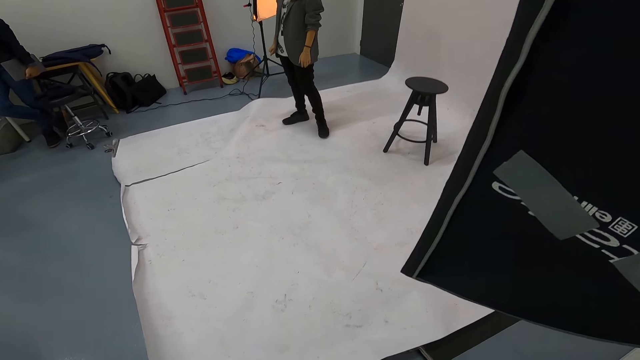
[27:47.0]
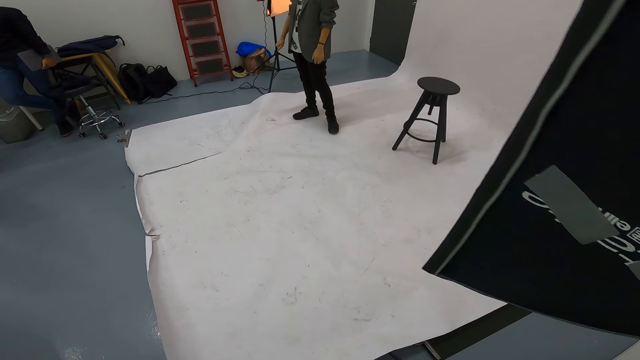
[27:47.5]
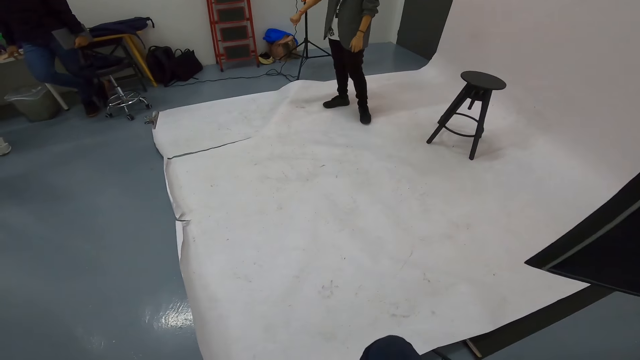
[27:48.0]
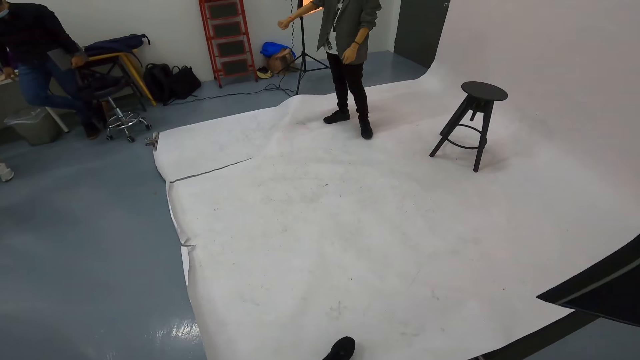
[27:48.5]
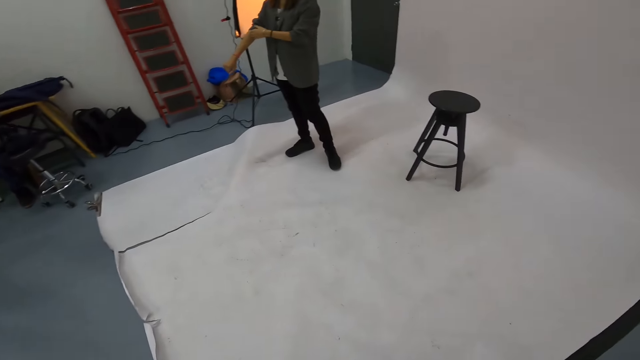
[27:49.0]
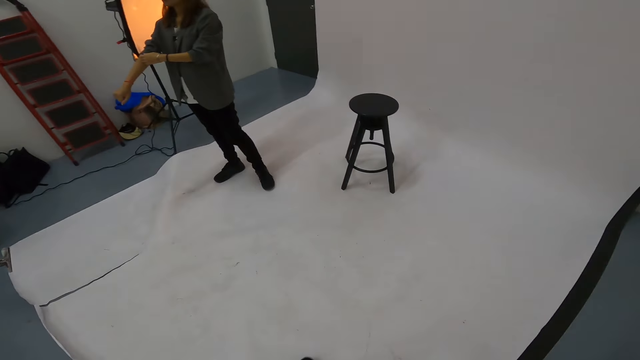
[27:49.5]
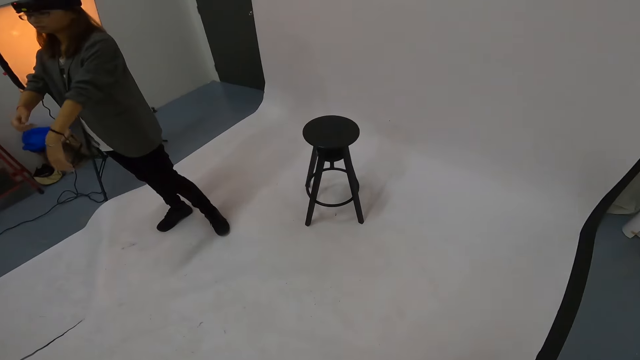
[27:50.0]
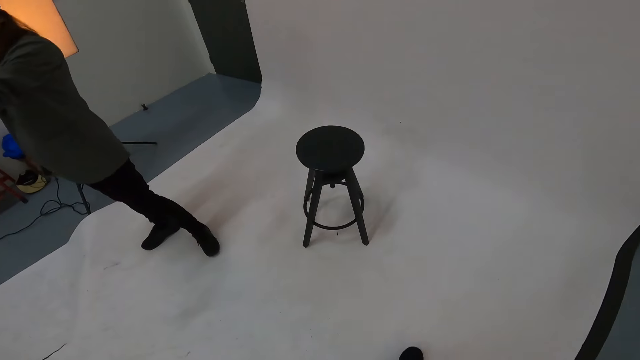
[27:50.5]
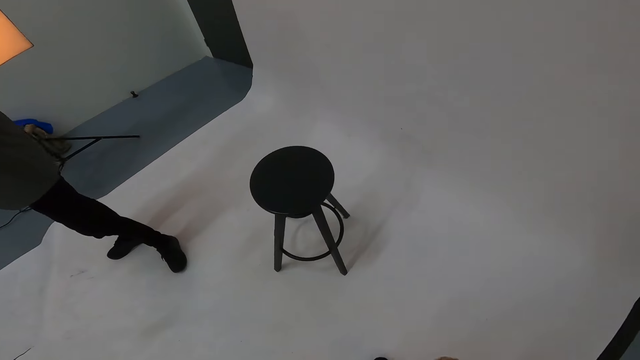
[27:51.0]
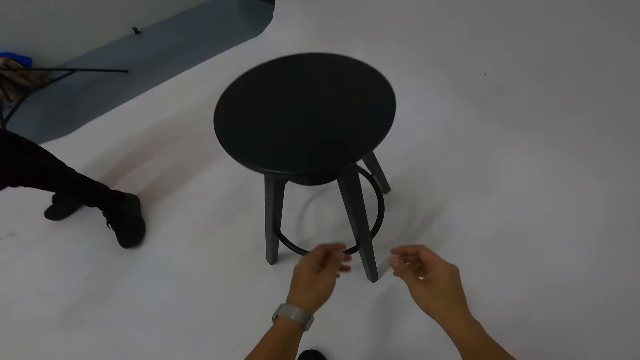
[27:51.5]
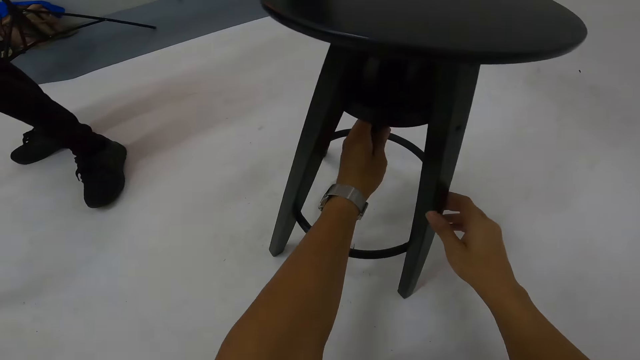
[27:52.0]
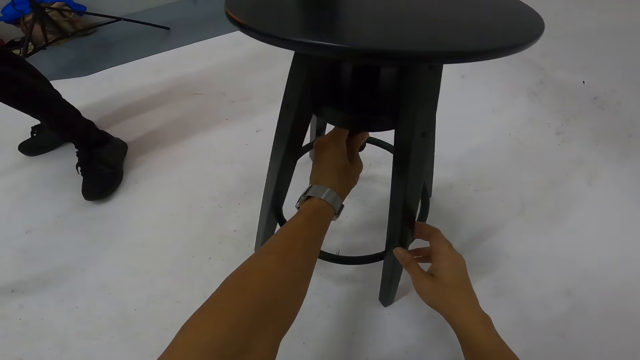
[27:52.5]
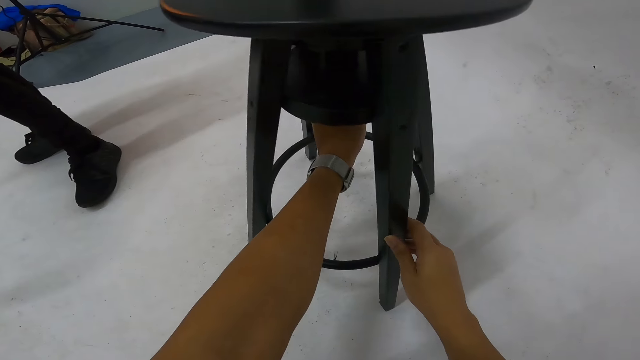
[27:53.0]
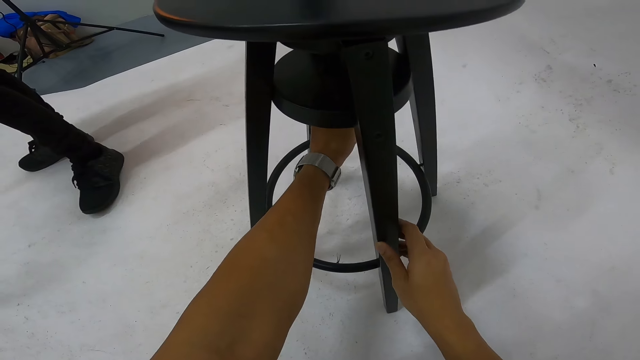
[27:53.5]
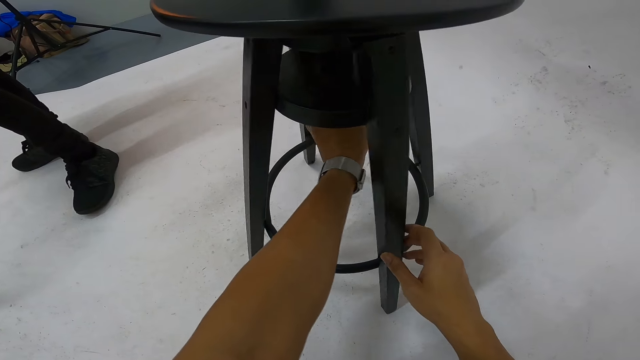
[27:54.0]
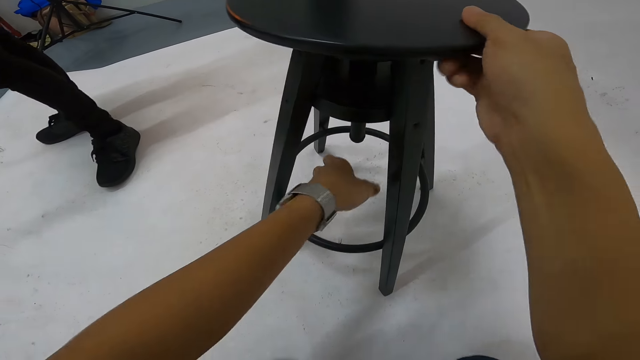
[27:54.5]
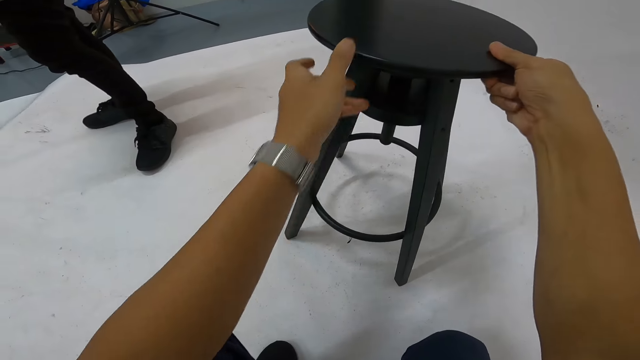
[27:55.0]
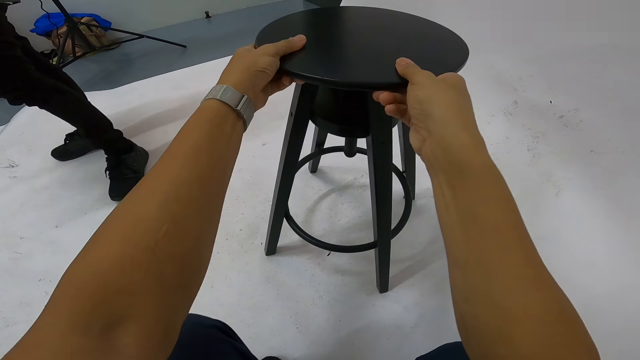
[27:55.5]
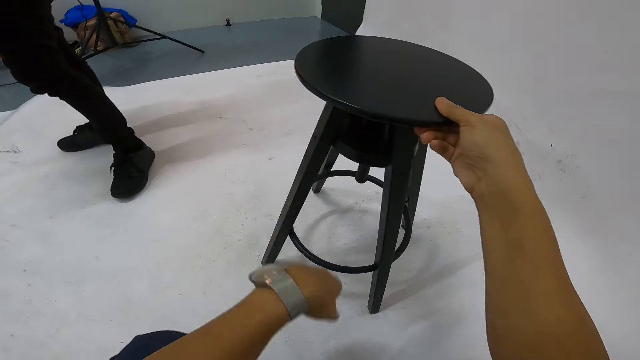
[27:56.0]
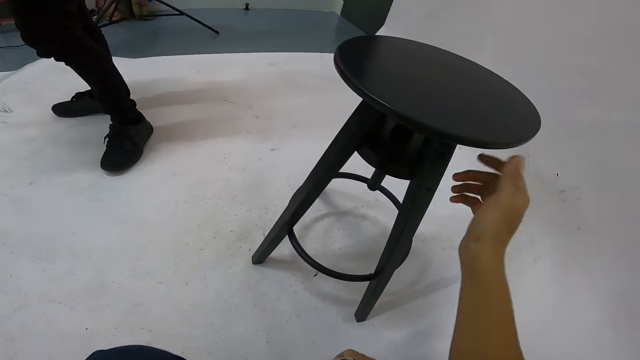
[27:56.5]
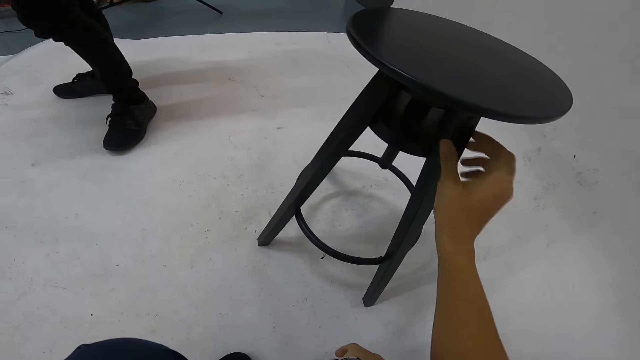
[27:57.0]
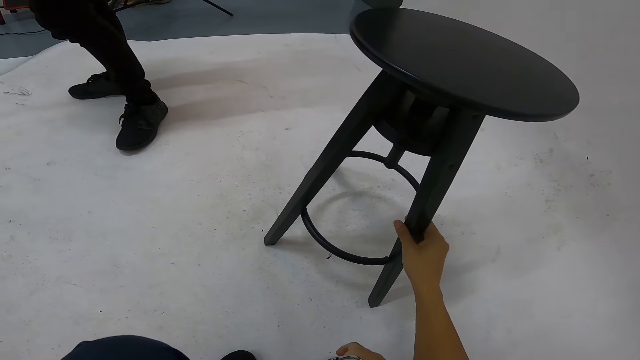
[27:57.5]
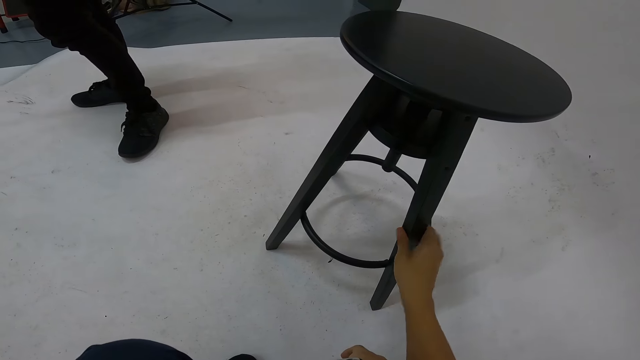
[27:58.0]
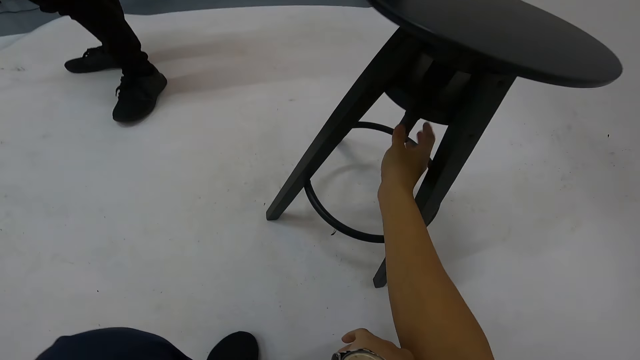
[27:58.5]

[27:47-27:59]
A woman touches herself. The camera wearer walks towards the stool next to the woman. They fix the stool underneath. They adjust the stool next to the woman.

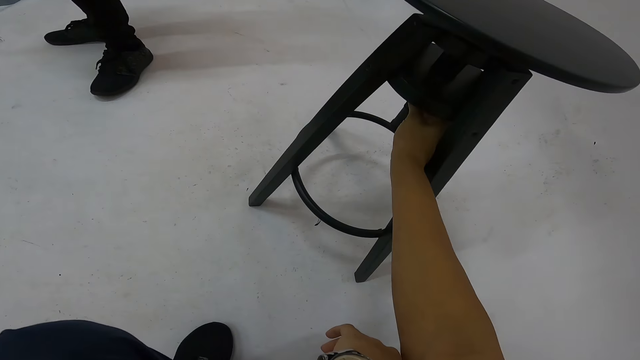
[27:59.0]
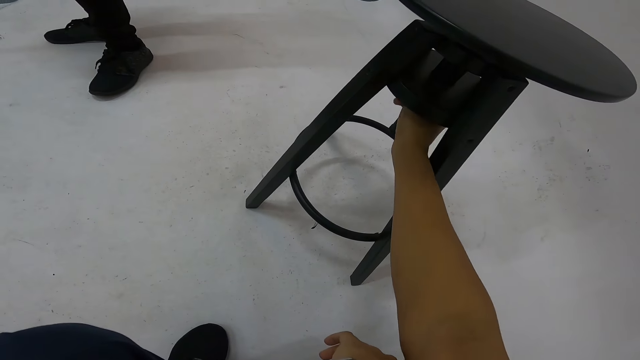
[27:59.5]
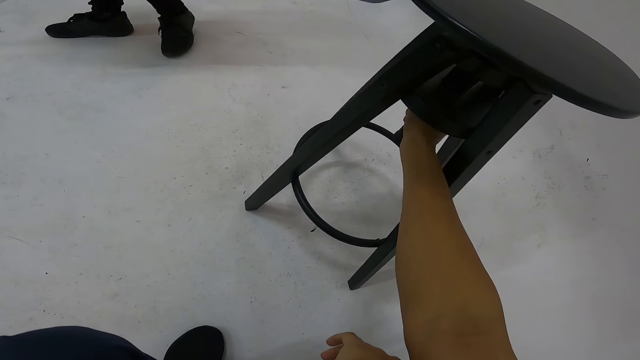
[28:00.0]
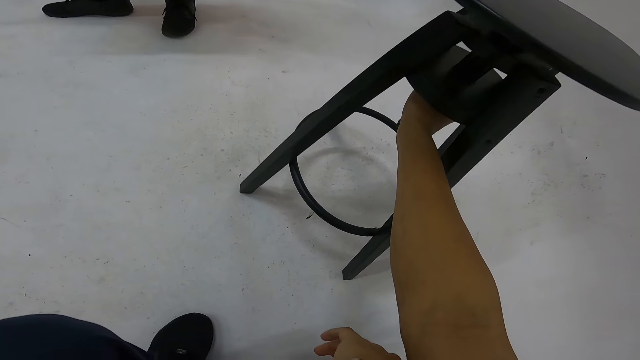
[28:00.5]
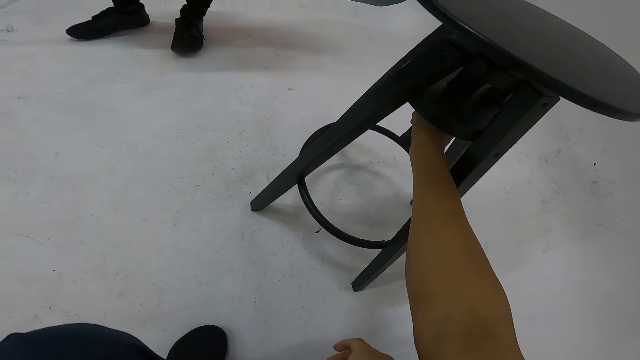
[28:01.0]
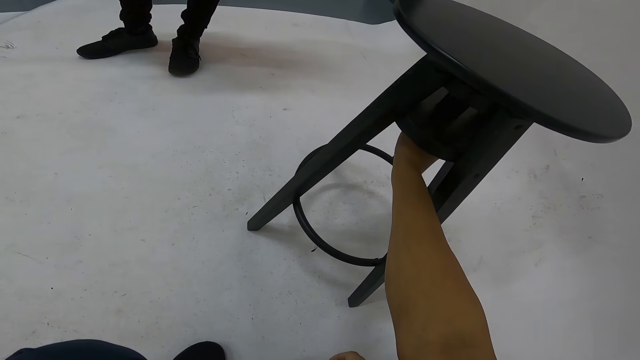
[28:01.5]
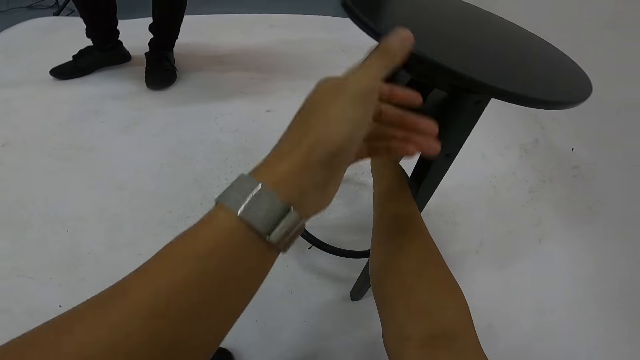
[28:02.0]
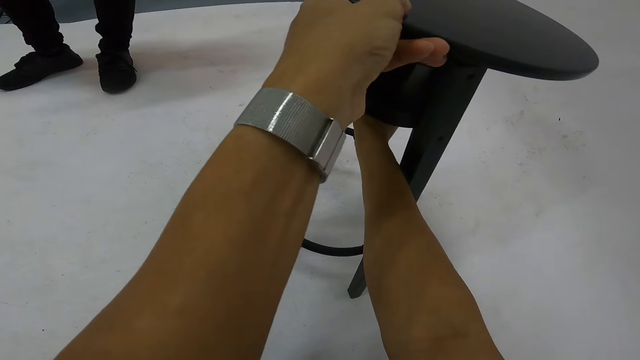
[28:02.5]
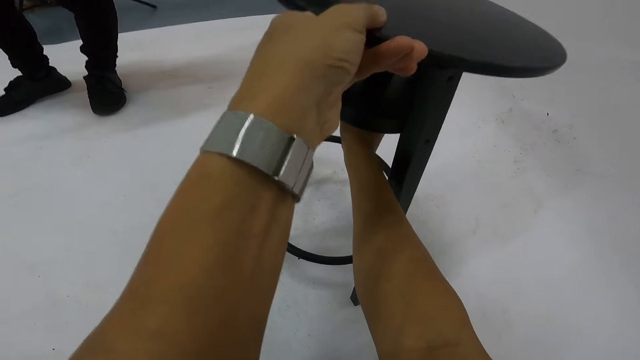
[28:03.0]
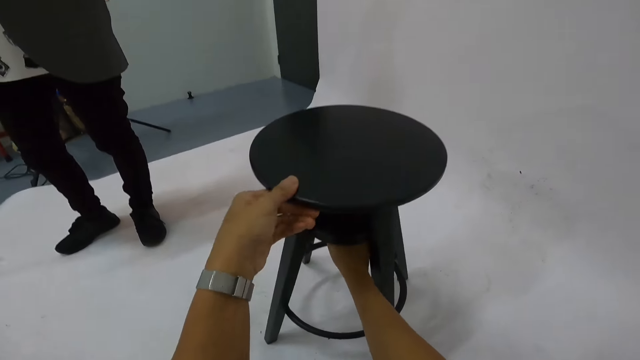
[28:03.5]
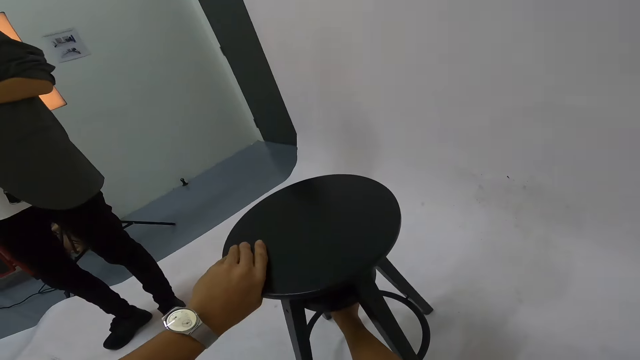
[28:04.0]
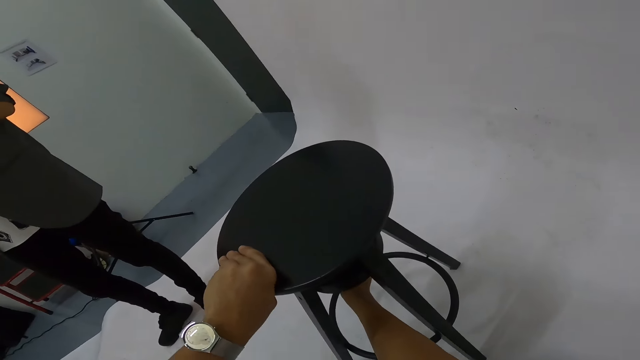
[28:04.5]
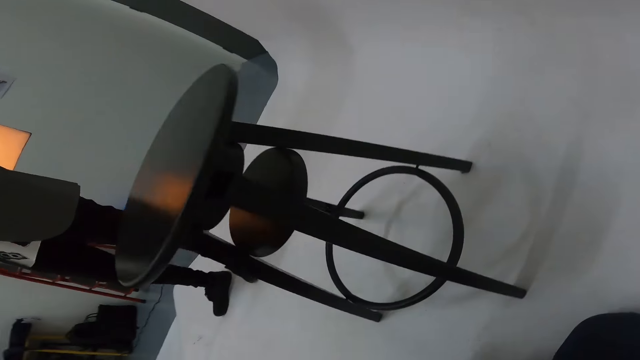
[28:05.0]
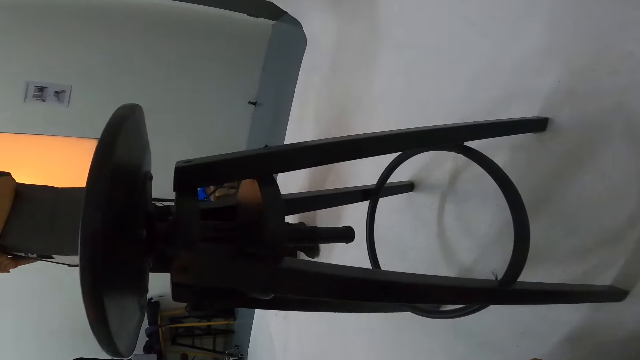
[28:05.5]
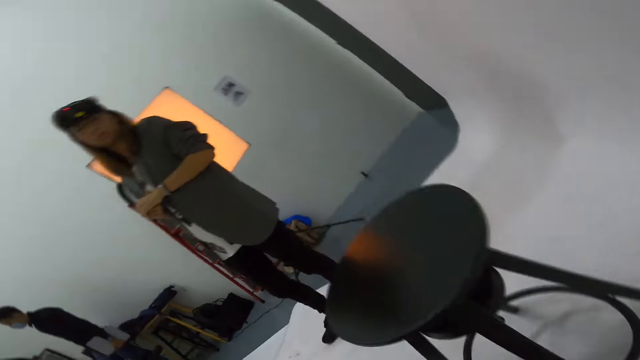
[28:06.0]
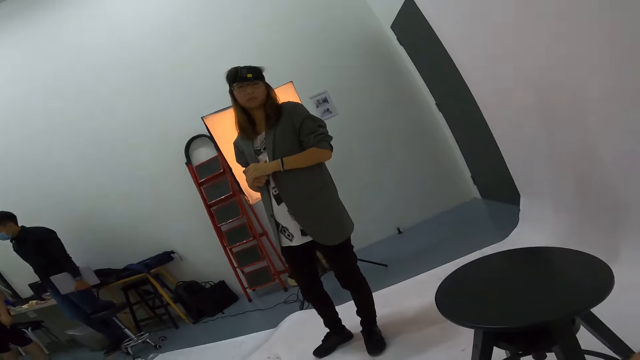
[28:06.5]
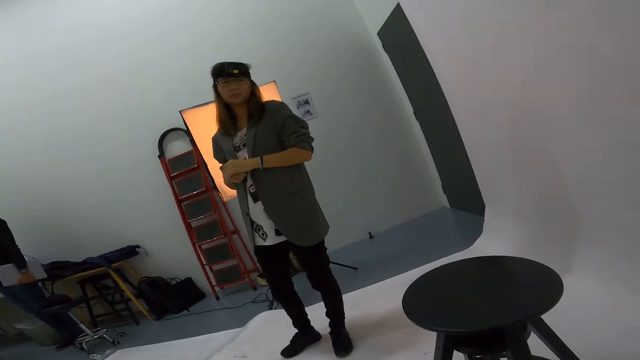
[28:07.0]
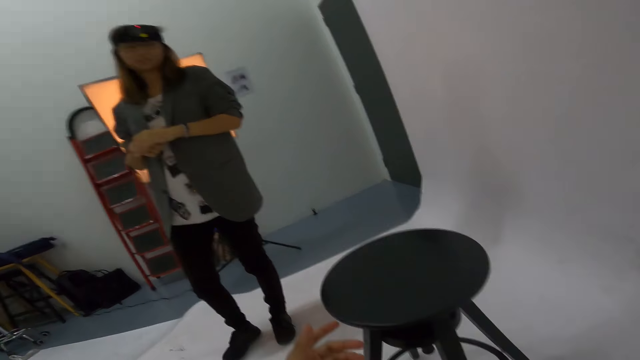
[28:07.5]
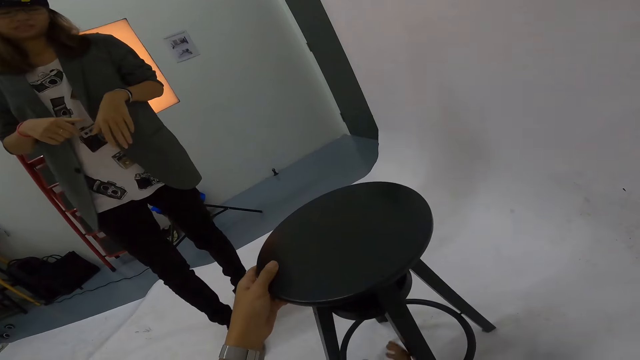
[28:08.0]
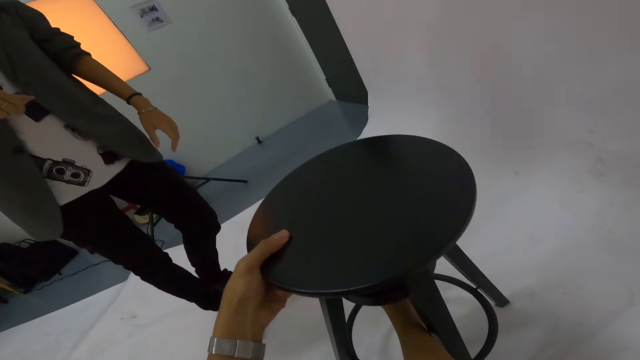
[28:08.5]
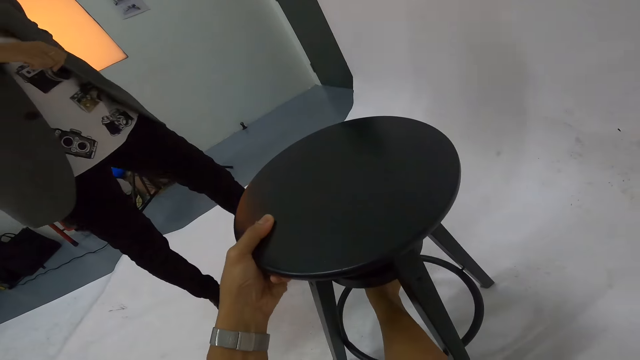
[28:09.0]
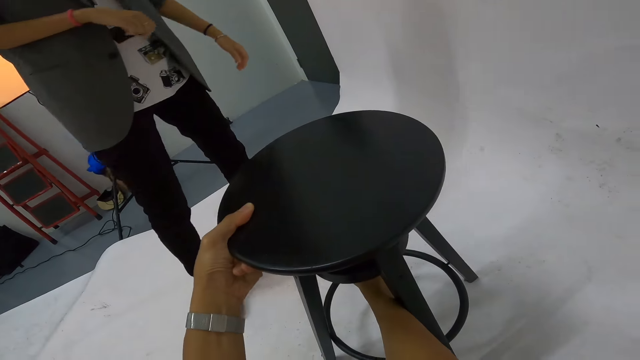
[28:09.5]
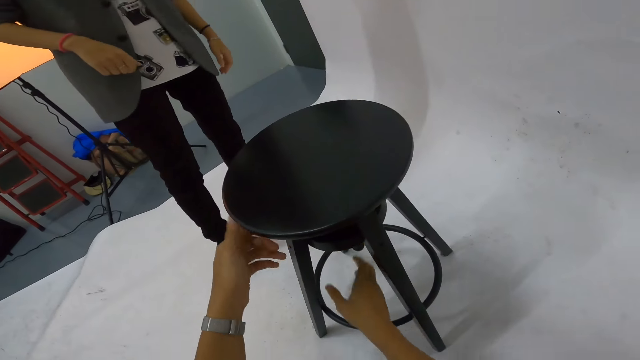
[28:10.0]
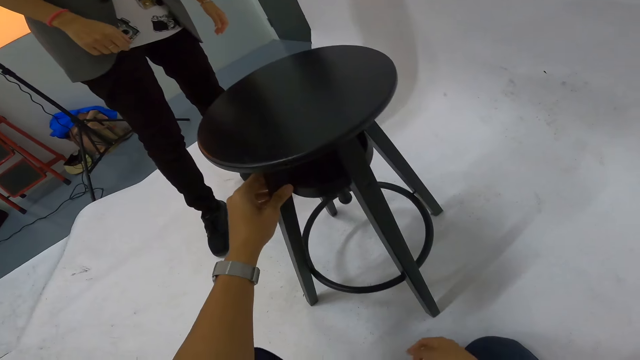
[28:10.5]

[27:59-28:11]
The camera wearer talks to a woman as they adjust the stool.
